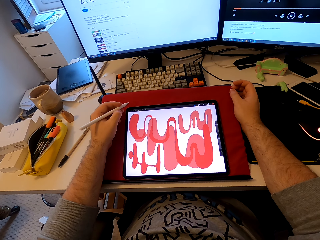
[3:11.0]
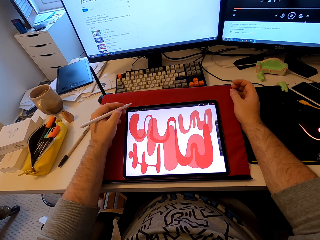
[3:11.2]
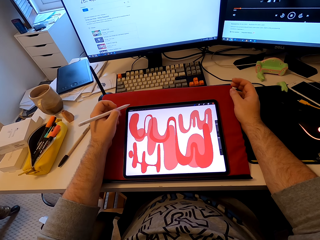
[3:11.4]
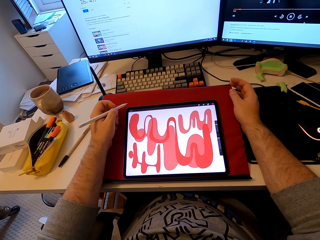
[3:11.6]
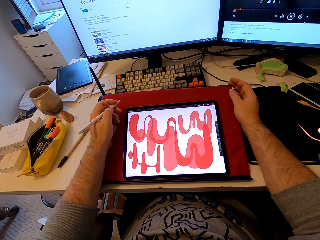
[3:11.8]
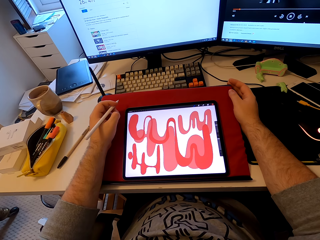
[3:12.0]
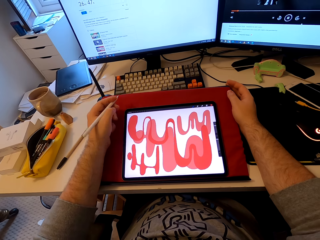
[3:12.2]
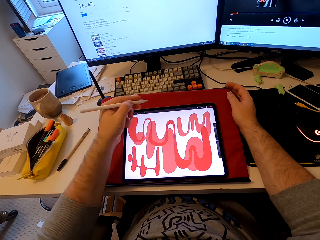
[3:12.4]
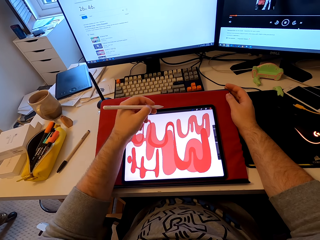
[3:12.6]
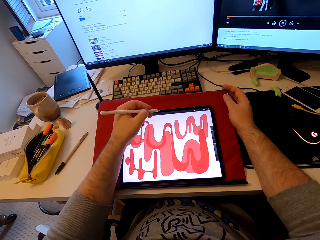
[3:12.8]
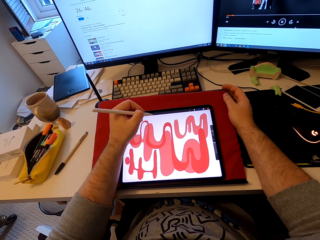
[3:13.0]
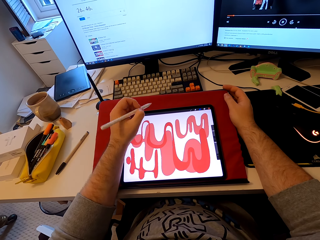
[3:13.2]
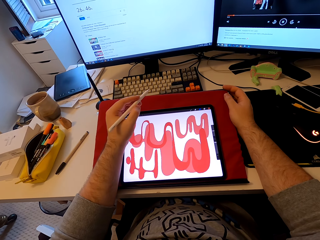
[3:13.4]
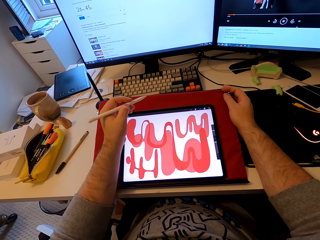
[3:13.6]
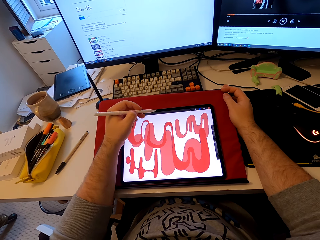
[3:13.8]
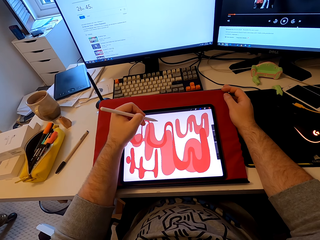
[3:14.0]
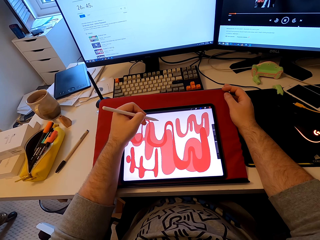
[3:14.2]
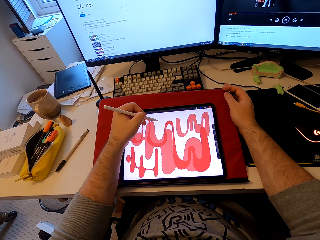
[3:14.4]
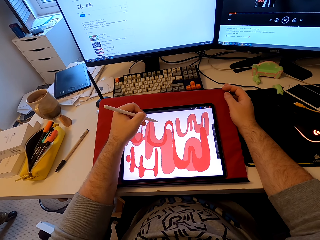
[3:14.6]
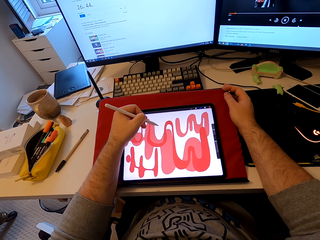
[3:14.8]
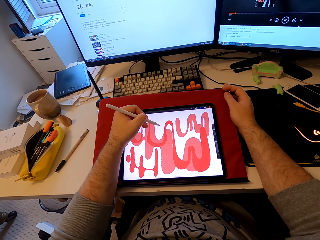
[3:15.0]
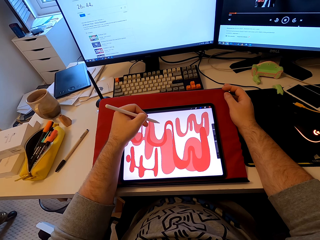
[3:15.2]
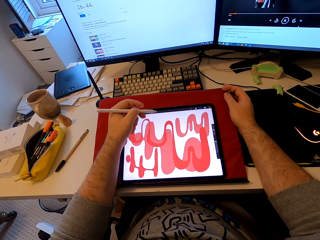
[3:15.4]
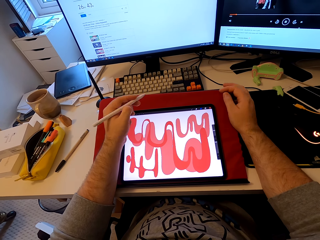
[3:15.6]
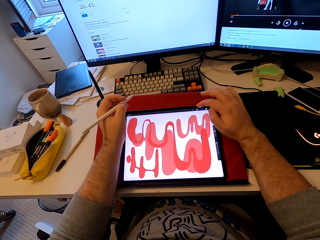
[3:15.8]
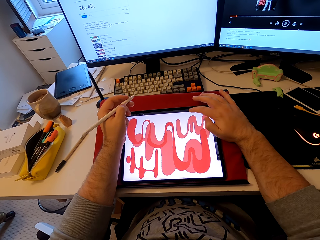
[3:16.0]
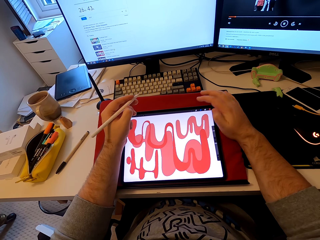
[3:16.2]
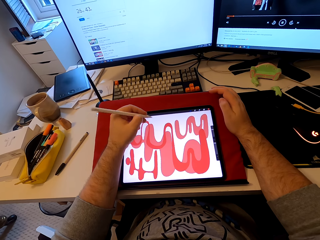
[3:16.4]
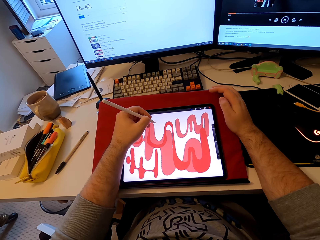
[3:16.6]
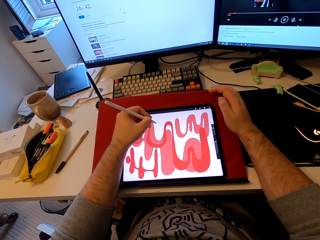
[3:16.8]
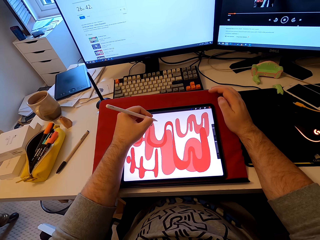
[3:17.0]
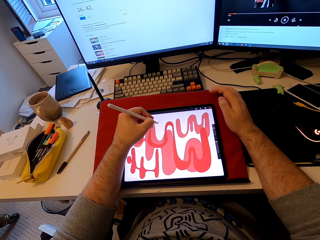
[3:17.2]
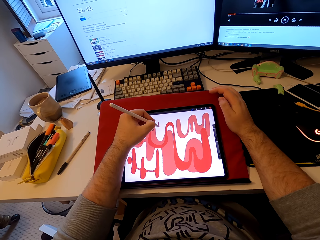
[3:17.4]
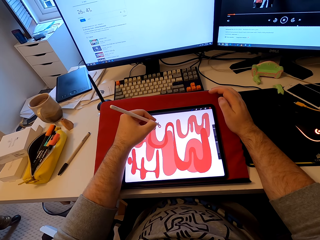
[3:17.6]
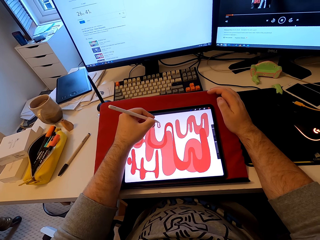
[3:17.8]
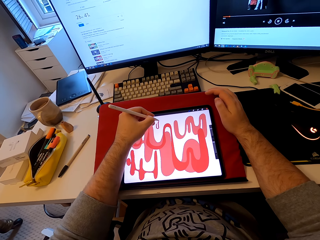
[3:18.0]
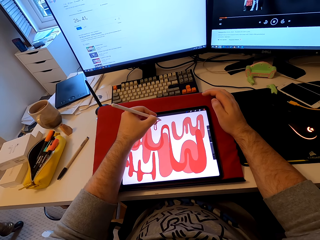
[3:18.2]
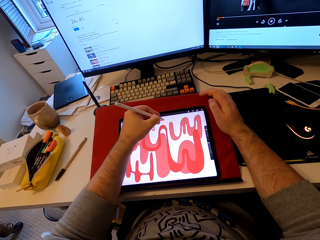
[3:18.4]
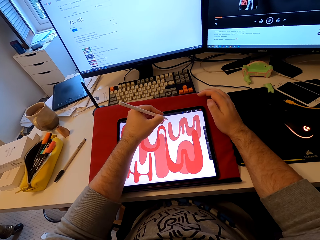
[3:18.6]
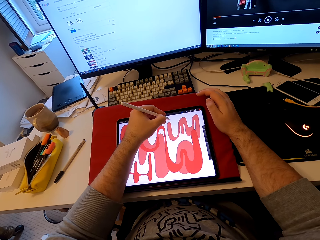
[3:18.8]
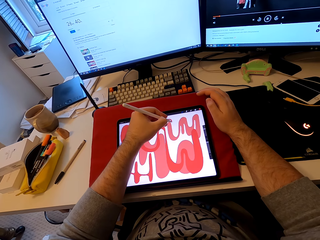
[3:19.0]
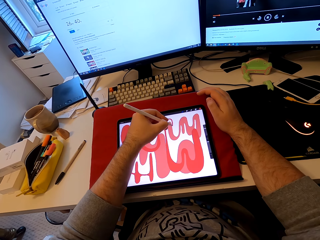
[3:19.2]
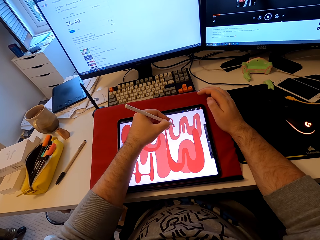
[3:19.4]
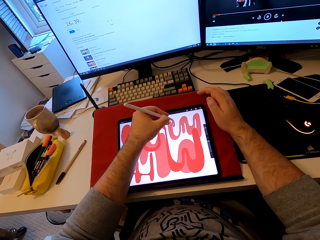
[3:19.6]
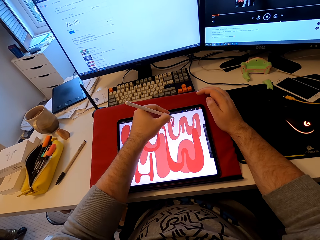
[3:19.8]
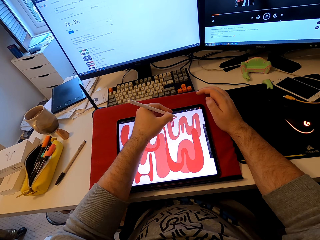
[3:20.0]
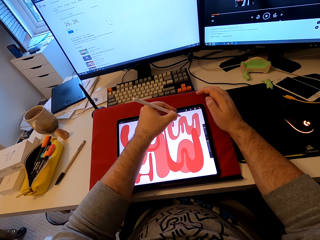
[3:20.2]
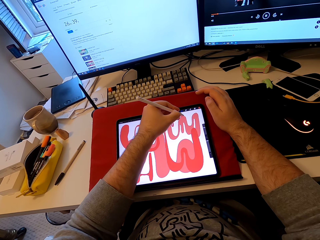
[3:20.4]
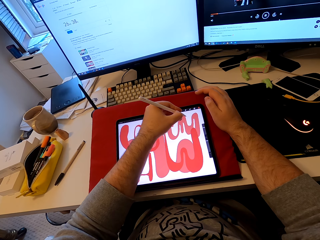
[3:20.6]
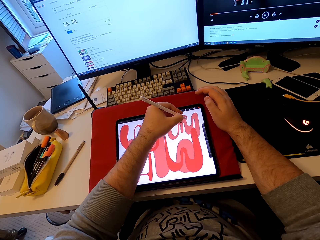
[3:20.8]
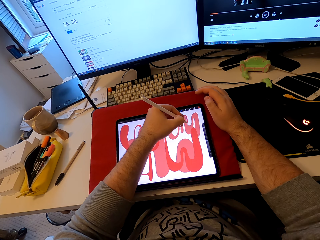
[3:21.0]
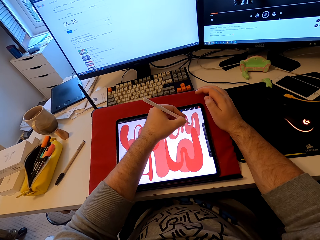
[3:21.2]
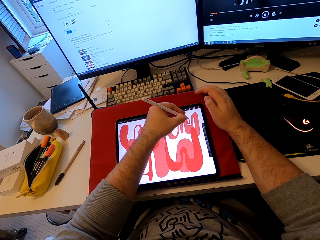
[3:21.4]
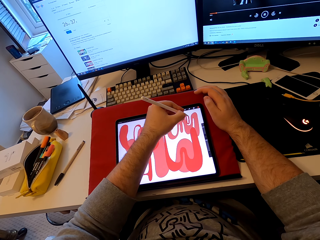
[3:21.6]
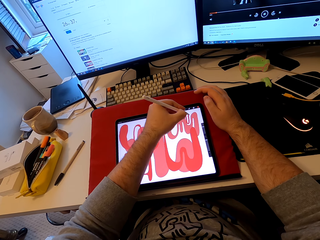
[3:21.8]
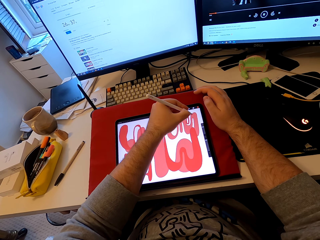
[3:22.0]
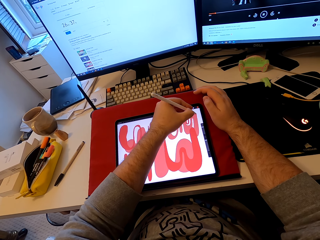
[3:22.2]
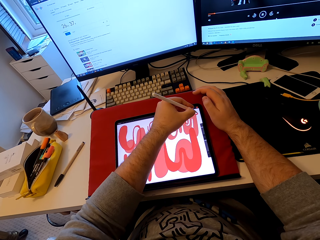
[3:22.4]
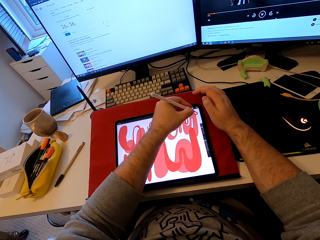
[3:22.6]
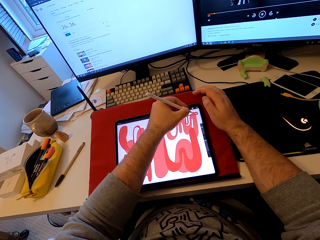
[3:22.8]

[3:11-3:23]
The camera wearer operates a tablet. They draw a pattern on the tablet with a stylus pen.

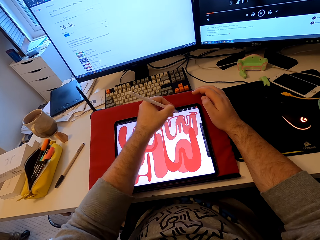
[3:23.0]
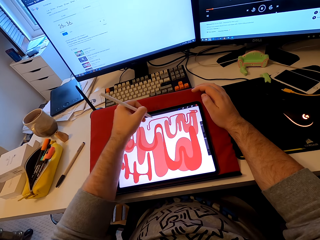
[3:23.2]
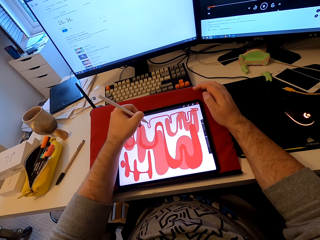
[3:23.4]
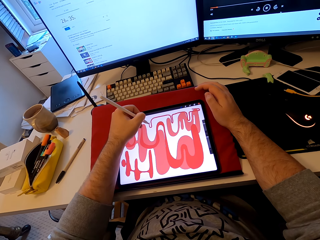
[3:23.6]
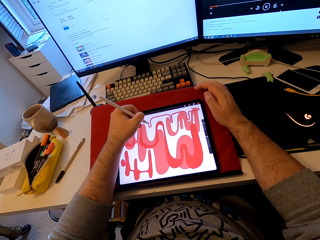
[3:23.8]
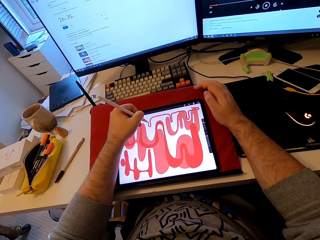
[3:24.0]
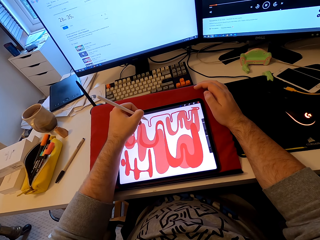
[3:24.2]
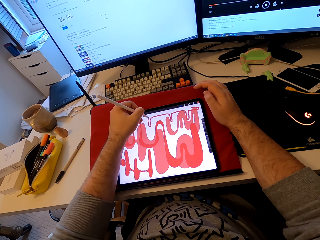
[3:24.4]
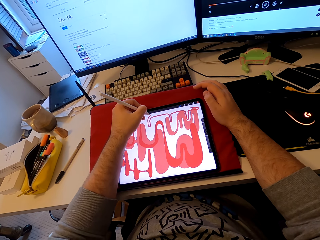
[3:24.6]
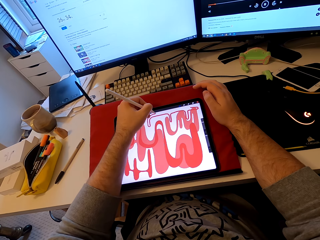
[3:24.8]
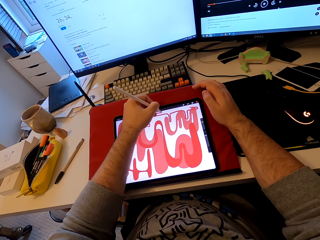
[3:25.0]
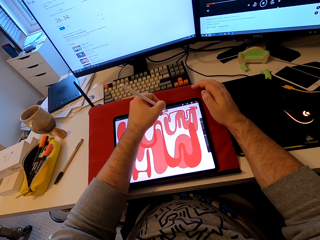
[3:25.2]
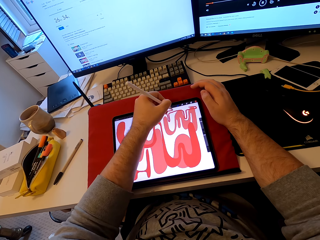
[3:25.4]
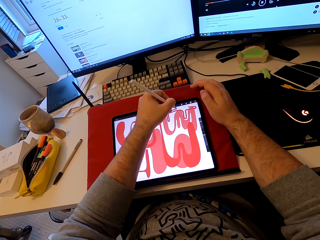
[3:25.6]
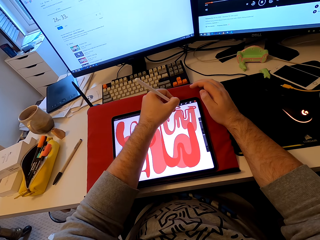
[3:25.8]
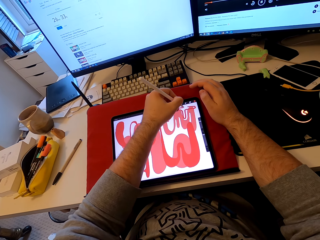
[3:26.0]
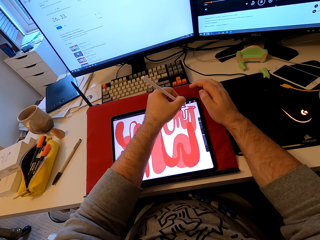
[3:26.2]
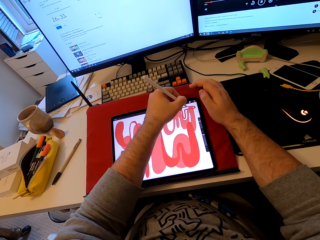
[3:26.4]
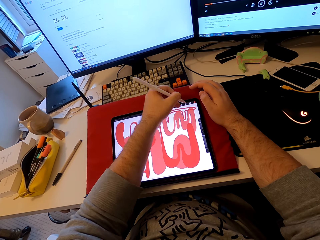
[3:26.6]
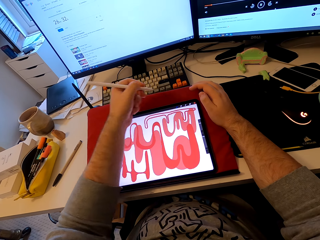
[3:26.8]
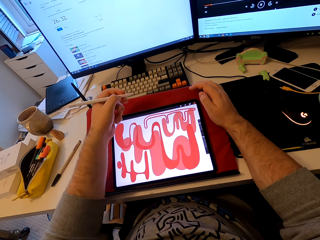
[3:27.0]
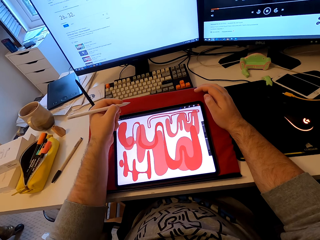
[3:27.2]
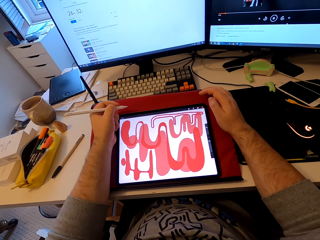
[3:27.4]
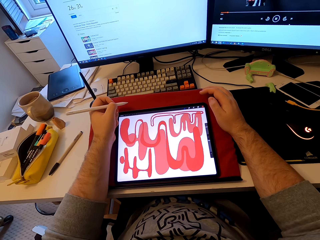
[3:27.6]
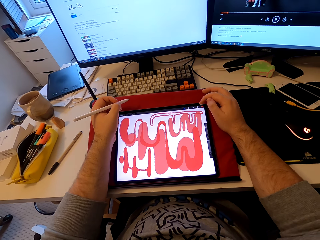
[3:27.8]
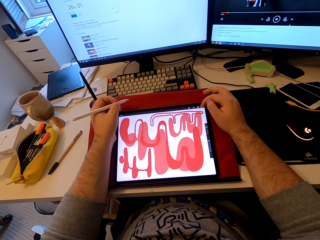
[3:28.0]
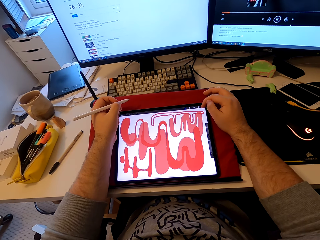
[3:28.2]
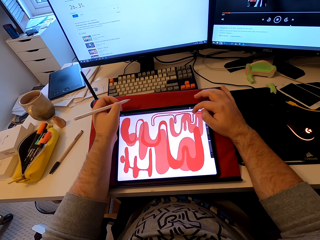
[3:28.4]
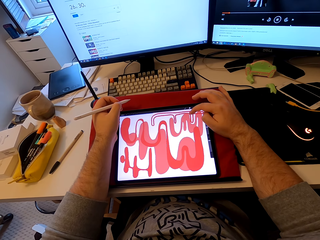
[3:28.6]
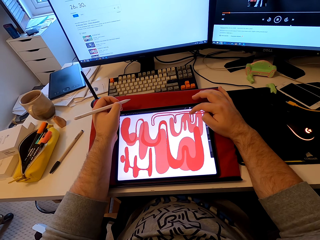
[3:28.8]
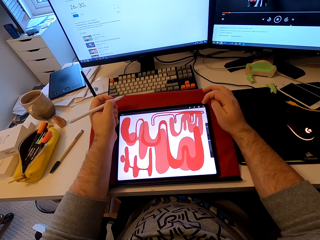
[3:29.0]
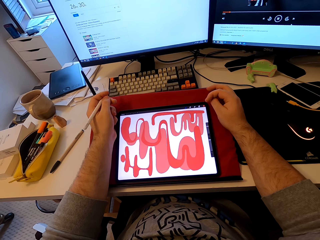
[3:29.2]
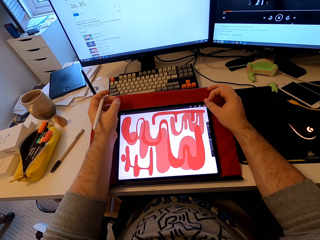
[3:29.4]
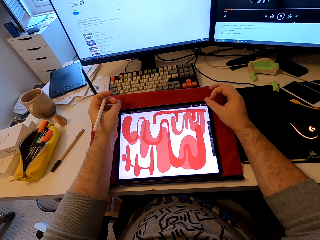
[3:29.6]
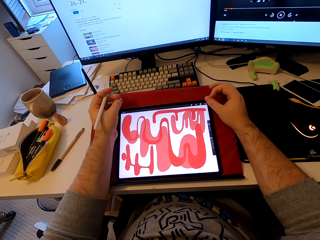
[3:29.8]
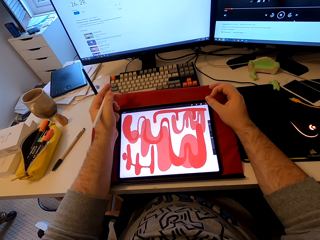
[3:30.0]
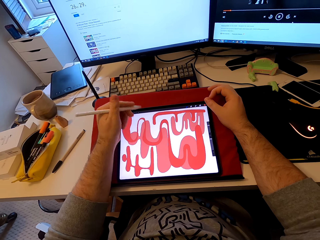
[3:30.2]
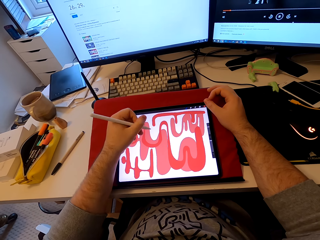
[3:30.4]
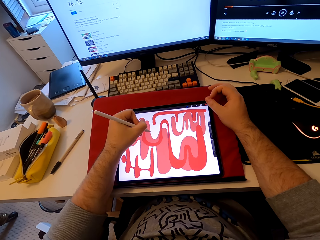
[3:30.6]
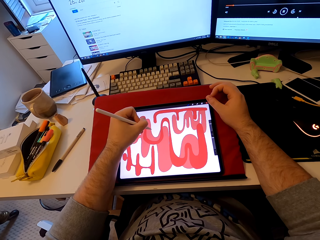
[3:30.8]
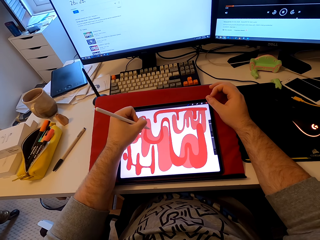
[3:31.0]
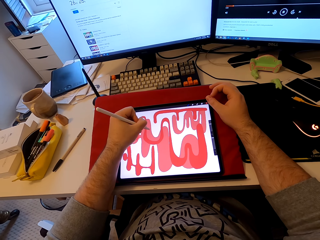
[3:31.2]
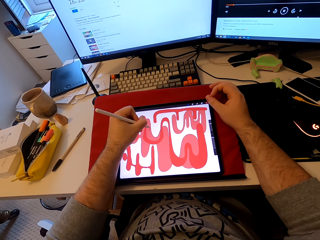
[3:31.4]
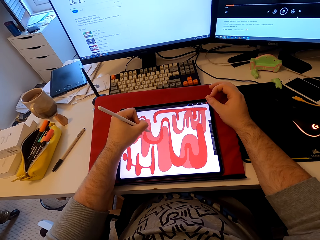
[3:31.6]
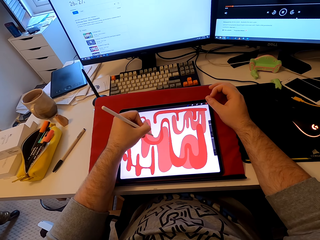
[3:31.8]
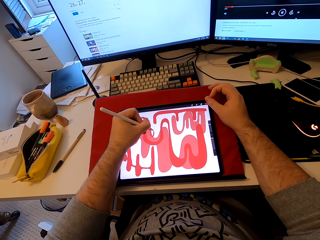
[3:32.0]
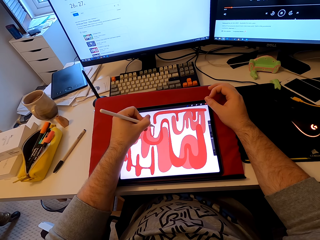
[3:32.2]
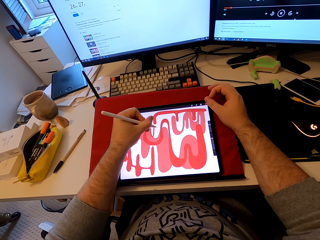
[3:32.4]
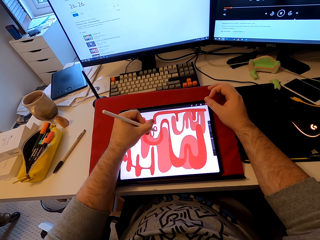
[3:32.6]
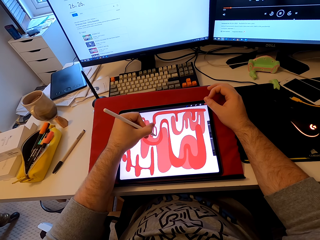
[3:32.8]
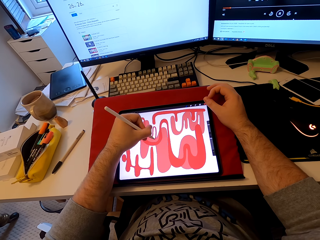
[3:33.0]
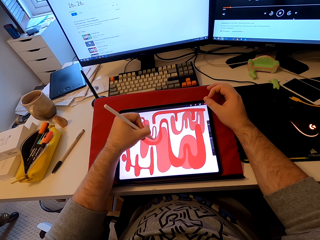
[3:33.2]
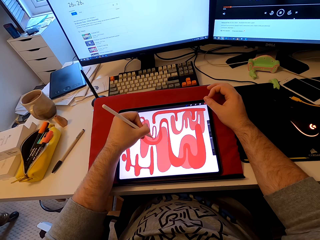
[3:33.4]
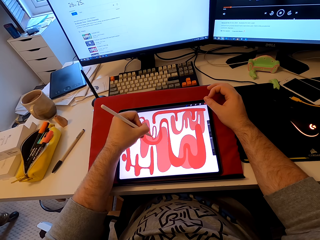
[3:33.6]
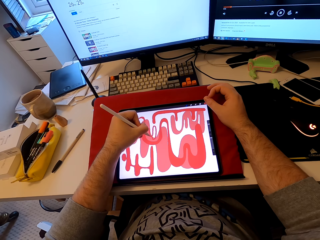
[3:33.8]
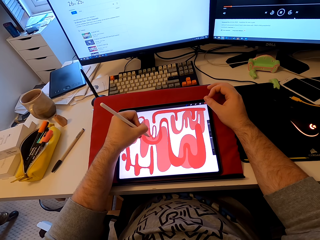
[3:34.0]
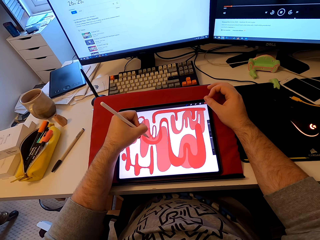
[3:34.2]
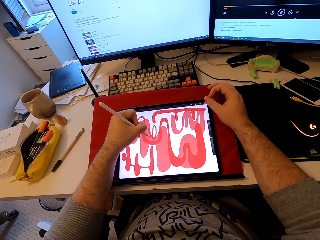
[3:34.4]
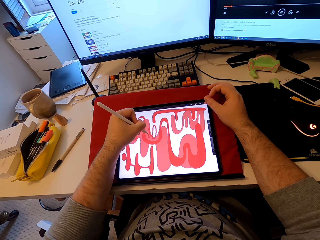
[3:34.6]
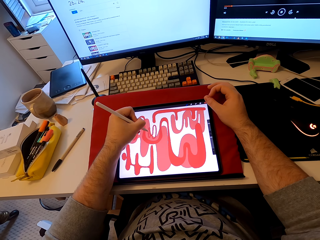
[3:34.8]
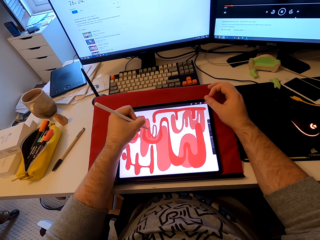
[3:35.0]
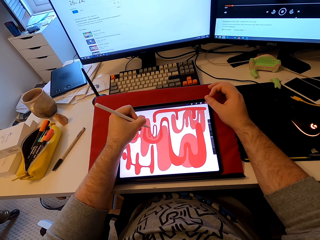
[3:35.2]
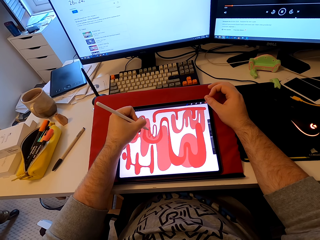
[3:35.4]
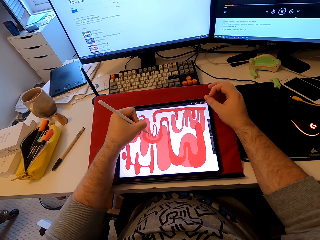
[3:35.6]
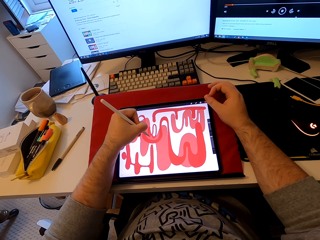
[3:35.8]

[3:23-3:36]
The camera wearer stares at a tablet. They operate the tablet. They draw a pattern on the tablet.
